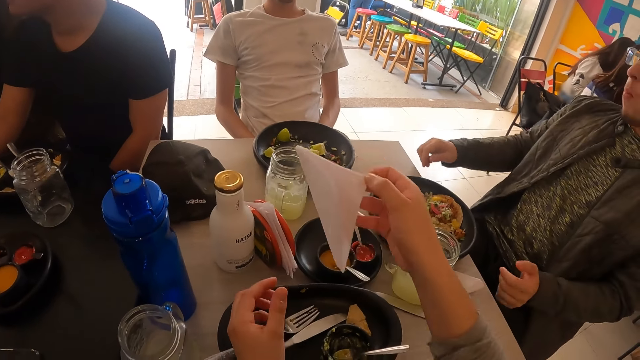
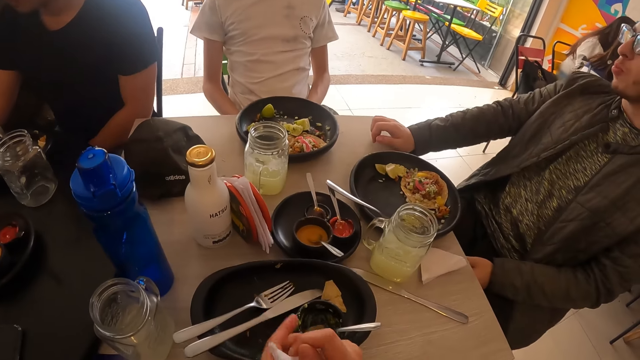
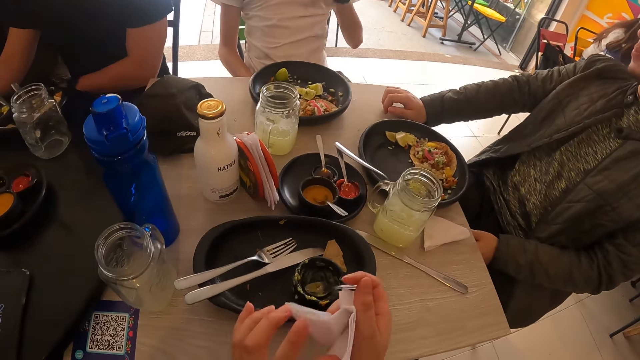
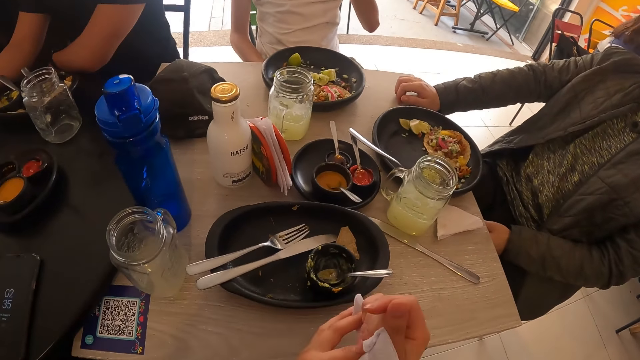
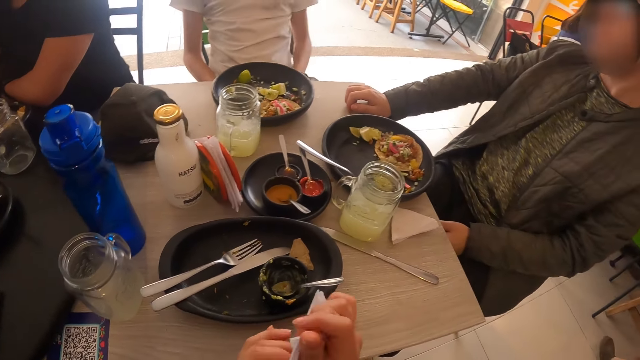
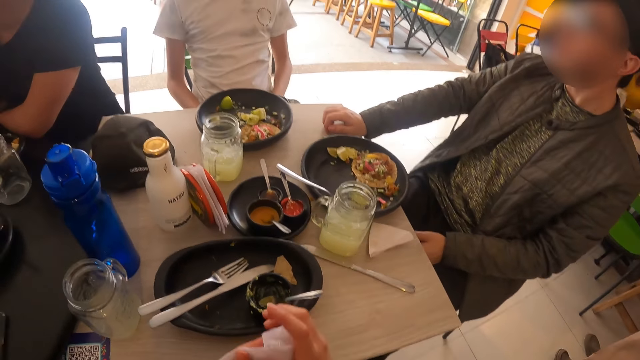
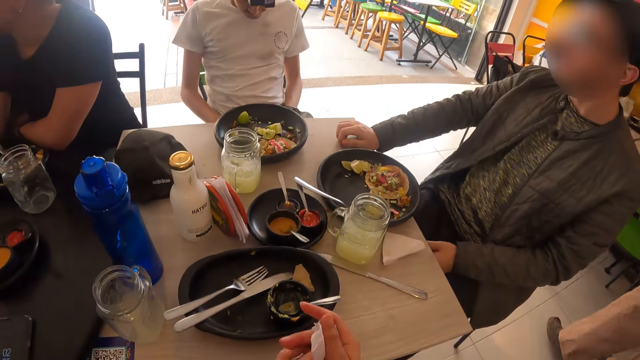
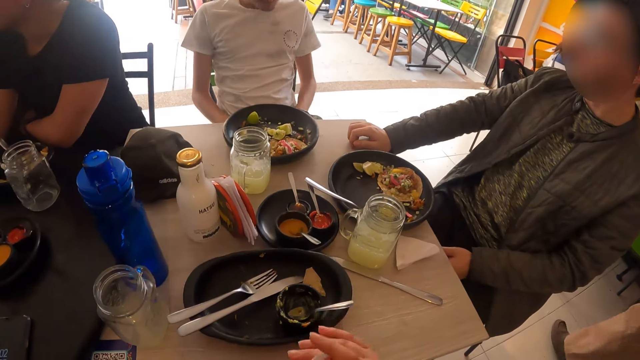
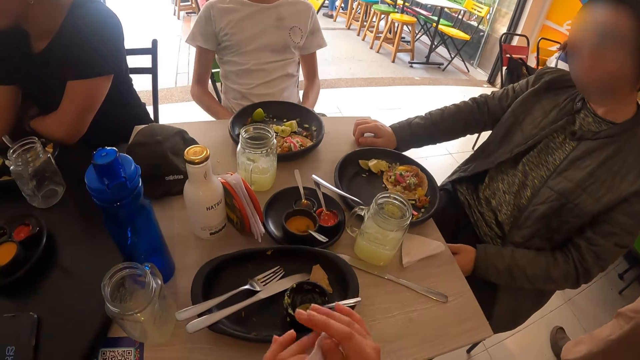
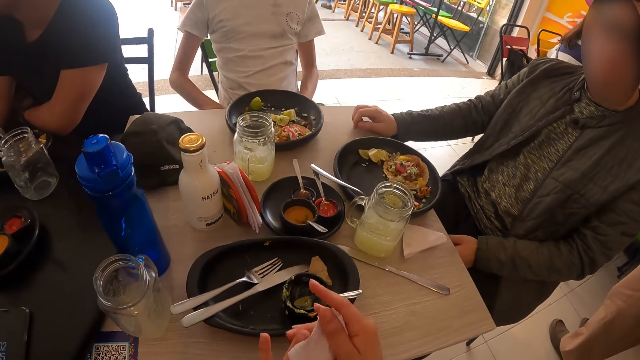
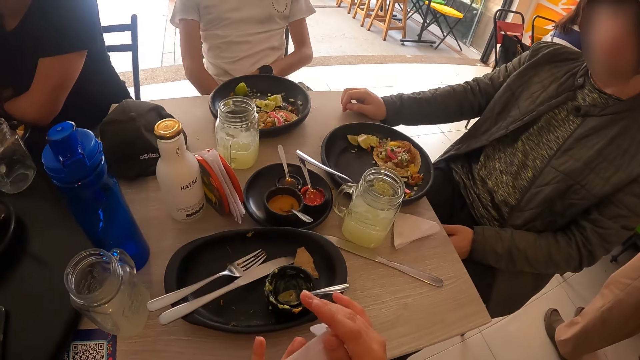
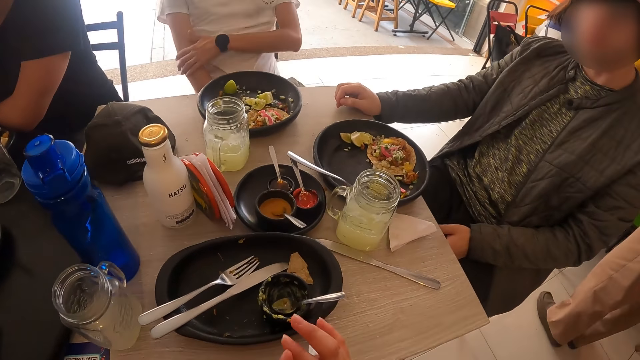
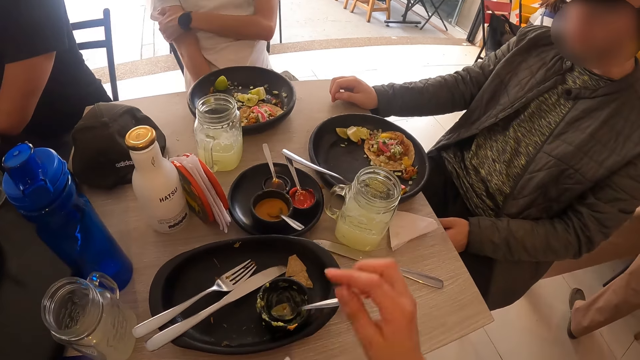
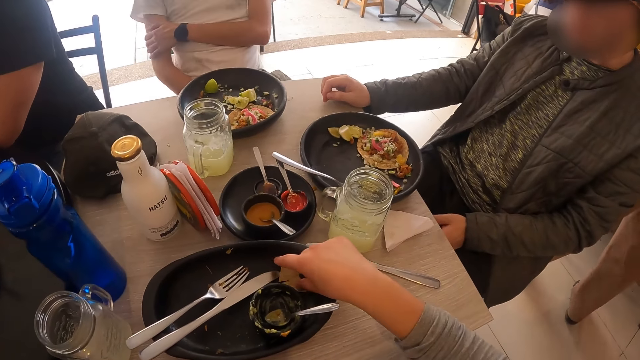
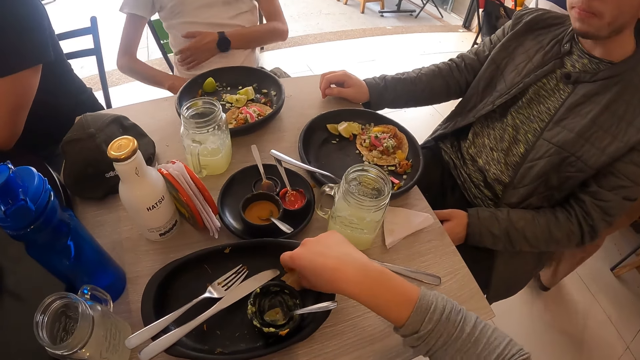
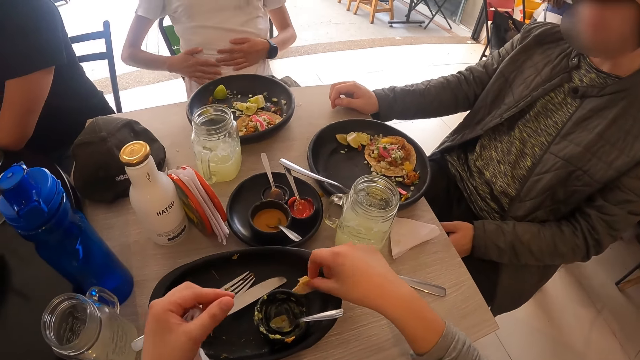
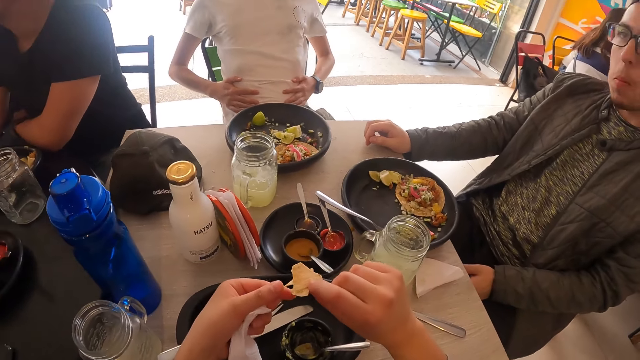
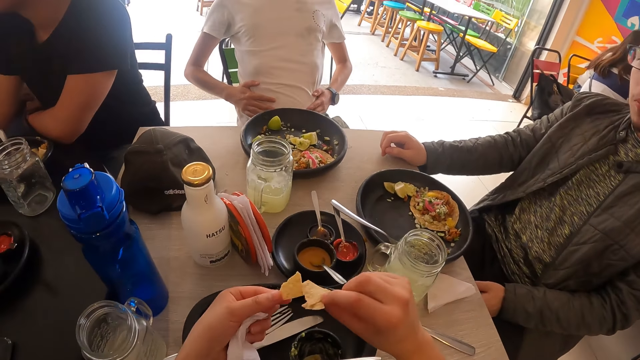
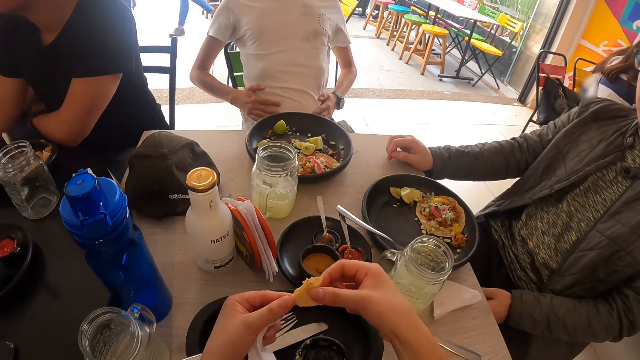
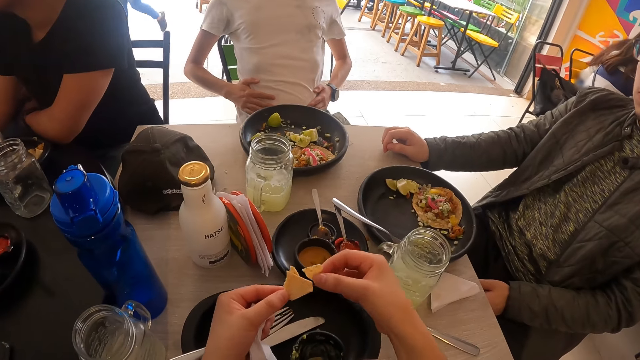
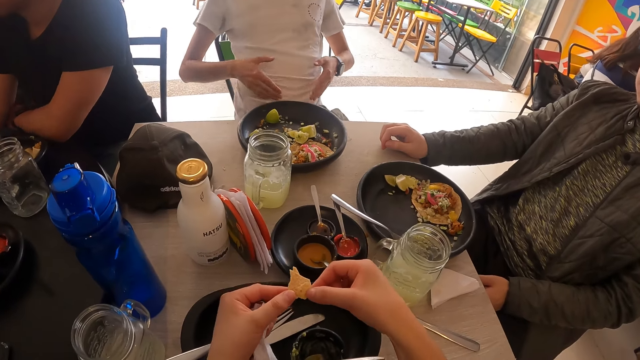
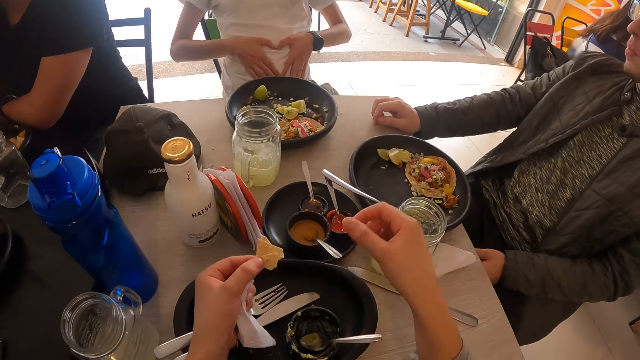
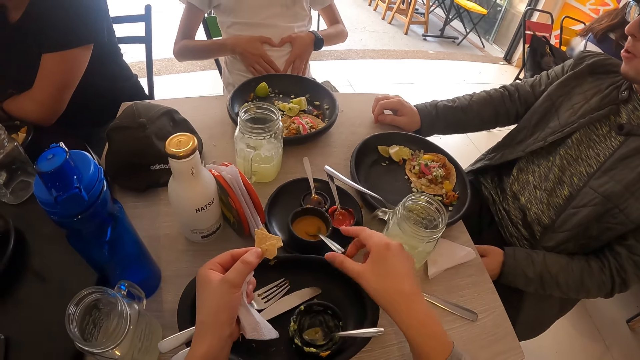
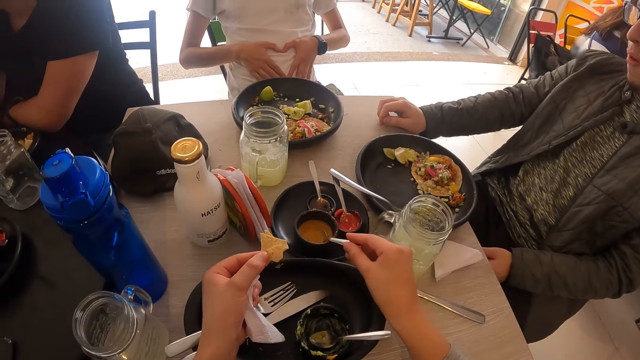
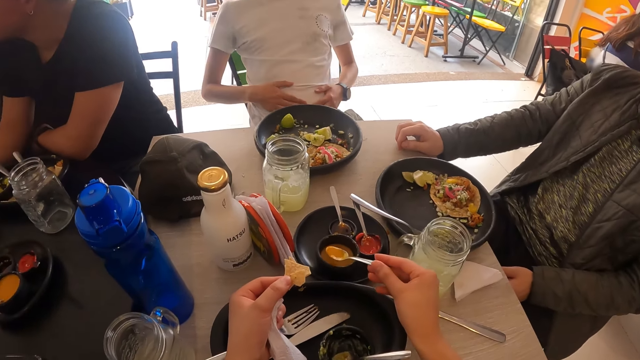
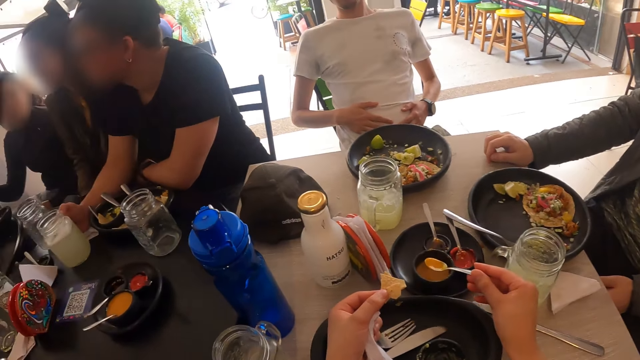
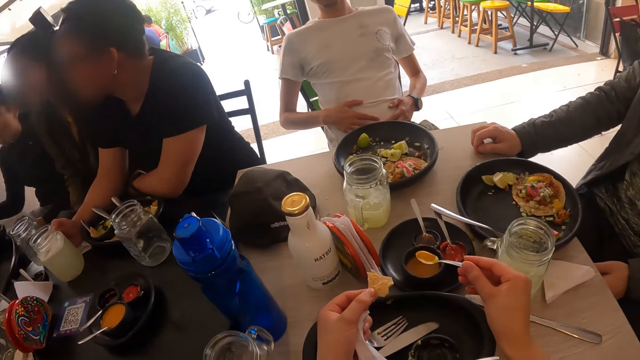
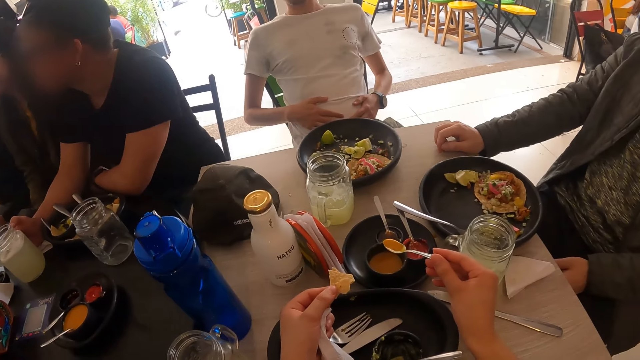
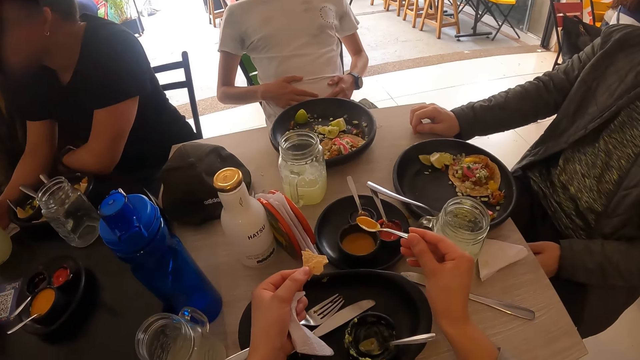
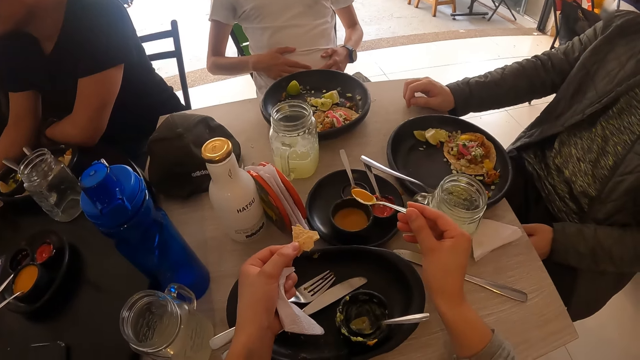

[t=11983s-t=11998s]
The camera wearer wipes both hands with a serviette. She picks a chip from the tray on the table with her right hand. She passes the chip from her right hand to her left hand. She scoops curry sauce with a spoon from the plate on the tray on the table with her right hand.

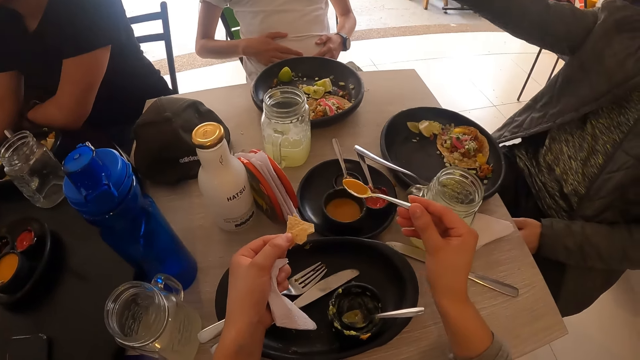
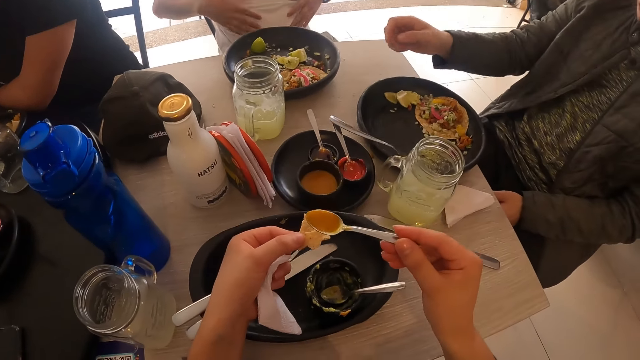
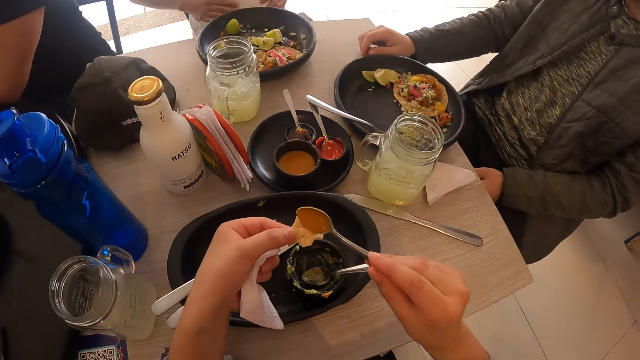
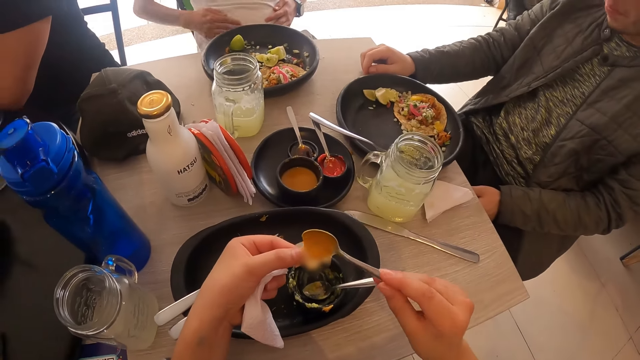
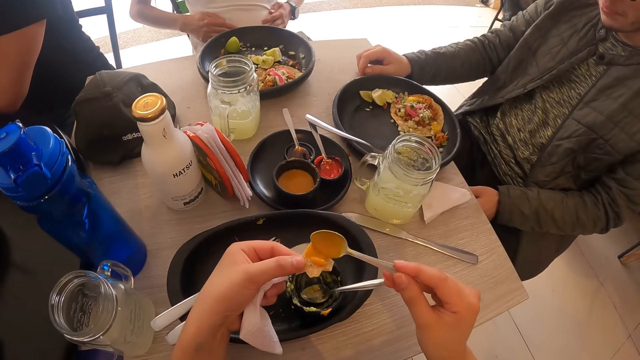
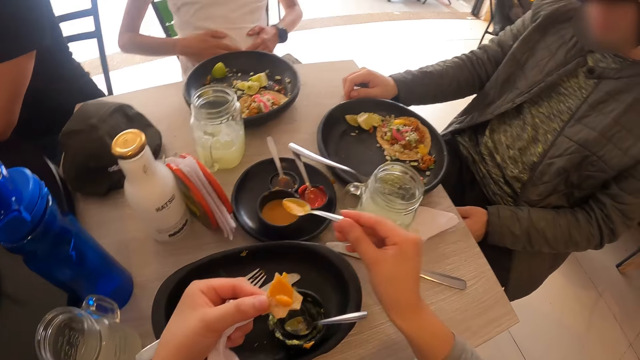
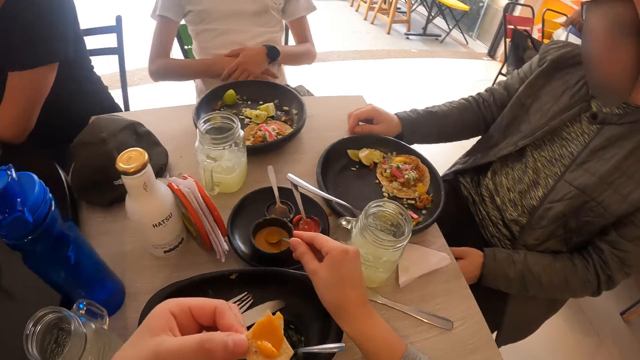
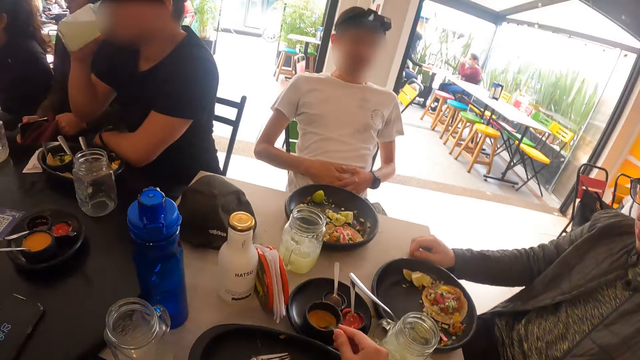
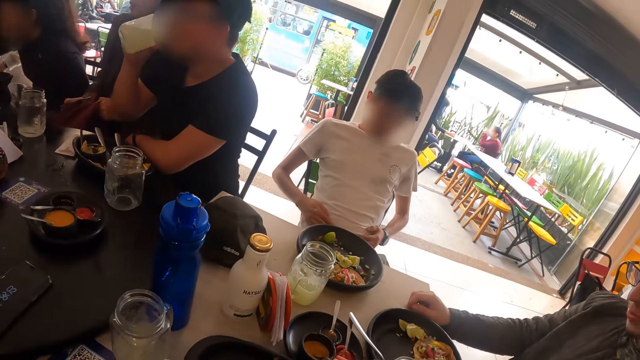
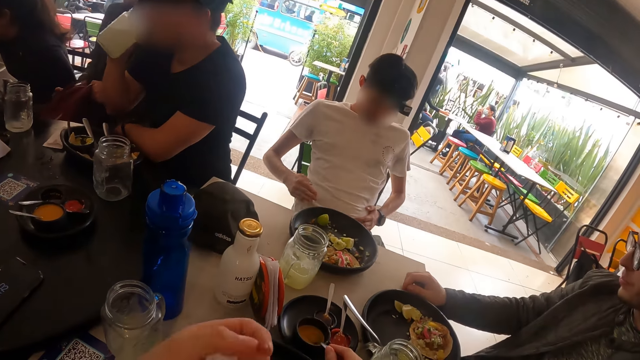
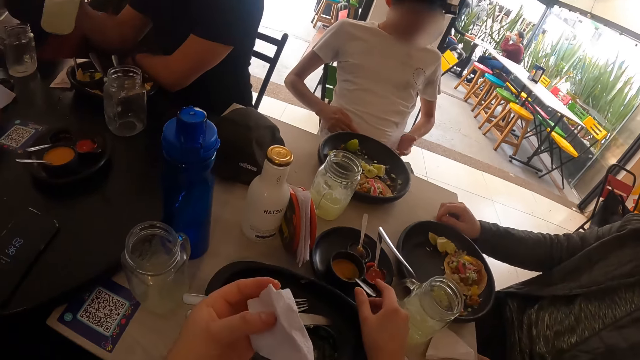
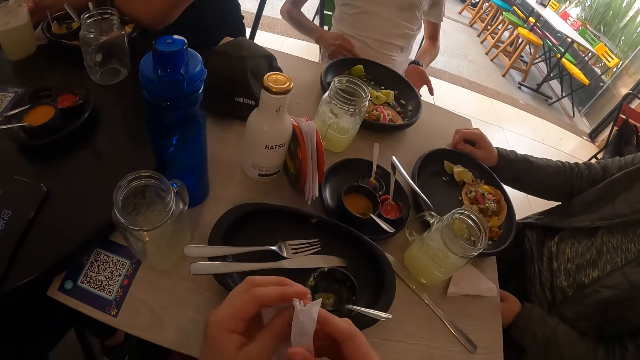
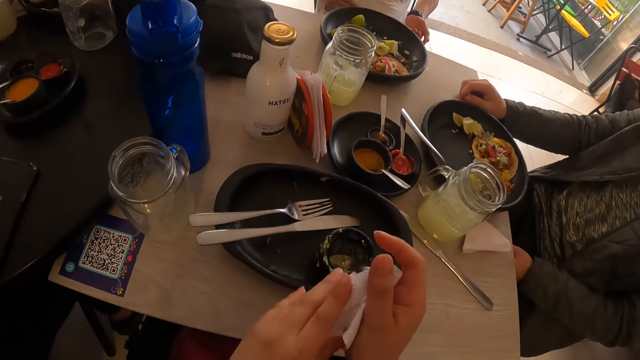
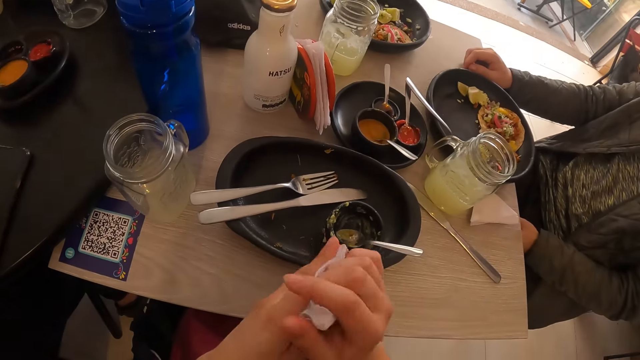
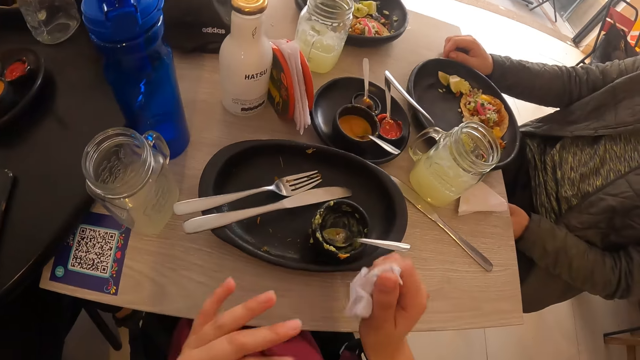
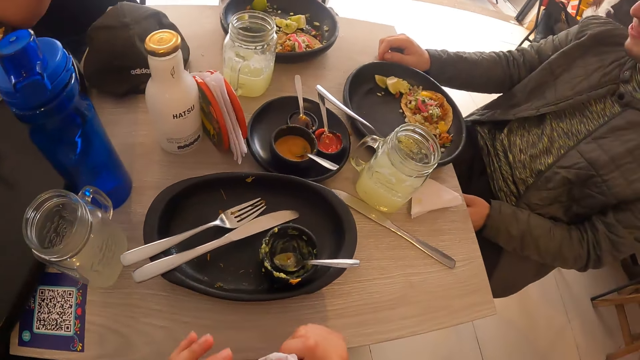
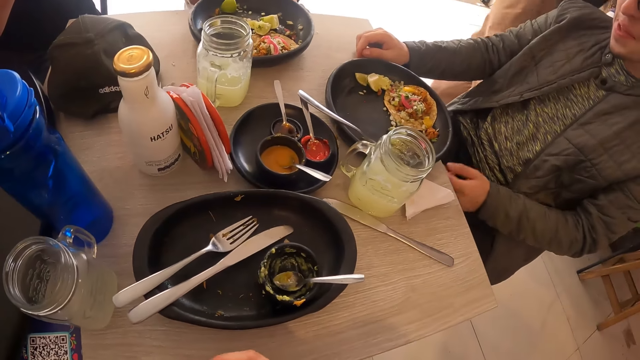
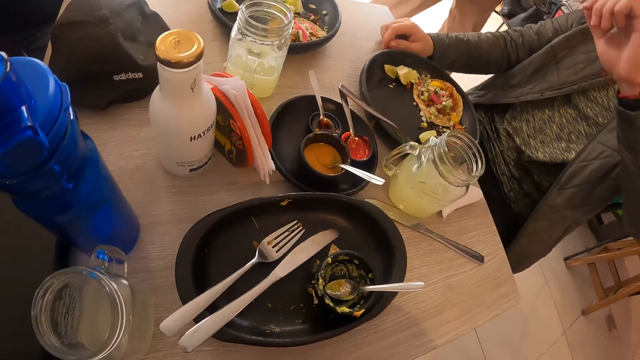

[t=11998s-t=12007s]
The camera wearer pours the curry sauce in the spoon in her right hand on the chip or tortilla in her left hand. She places the spoon in the plate of curry sauce on the tray on the table with her right hand. A man drinks from a cup of lemonade in his right hand. The camera wearer eats the chip in her left hand. She picks the tortilla. The man places the cup of lemonade in his right hand on the table. The camera wearer wipes both hands with the serviette.
